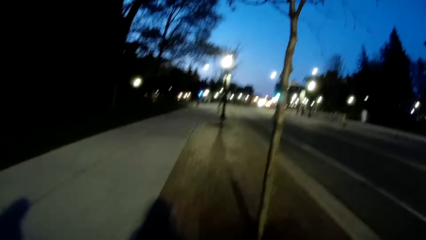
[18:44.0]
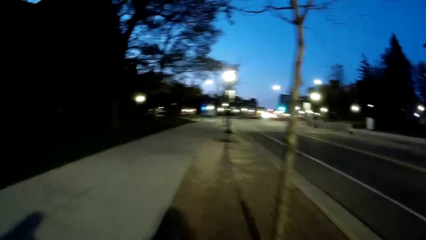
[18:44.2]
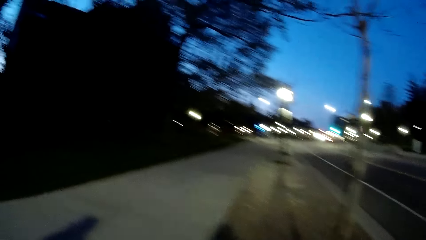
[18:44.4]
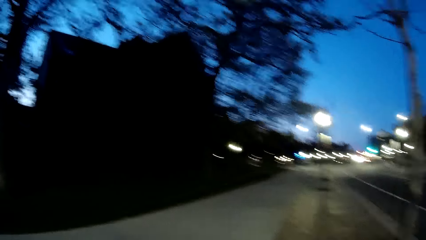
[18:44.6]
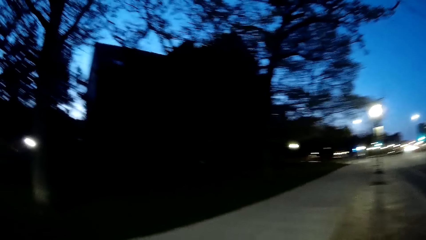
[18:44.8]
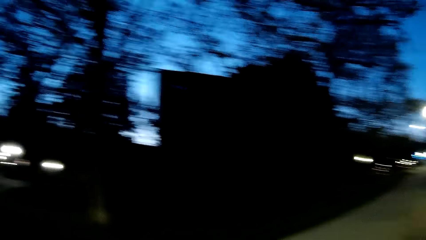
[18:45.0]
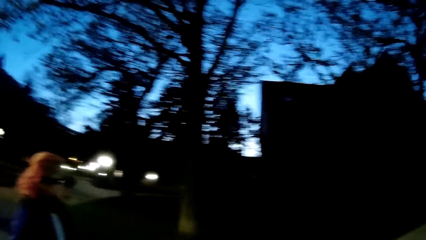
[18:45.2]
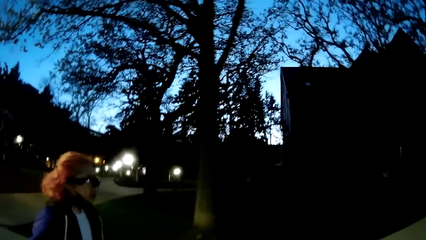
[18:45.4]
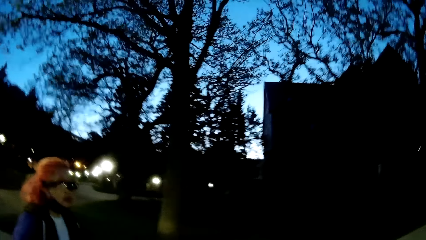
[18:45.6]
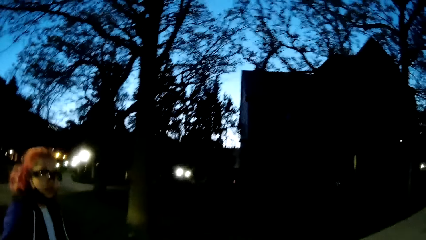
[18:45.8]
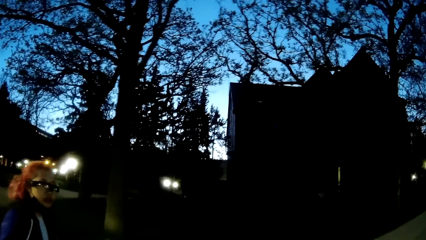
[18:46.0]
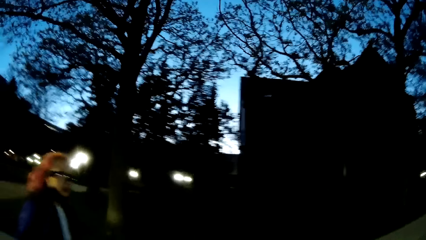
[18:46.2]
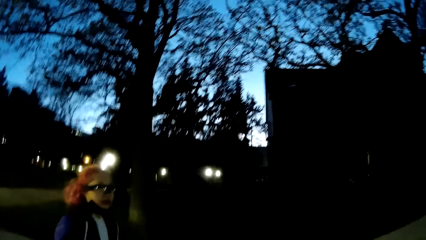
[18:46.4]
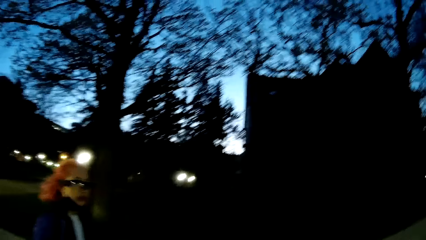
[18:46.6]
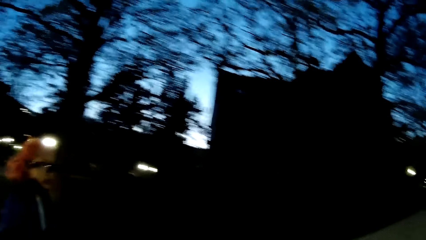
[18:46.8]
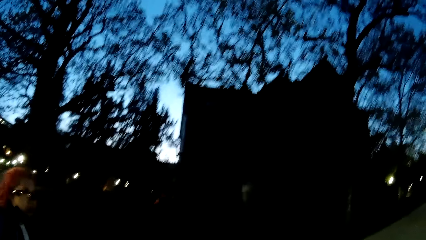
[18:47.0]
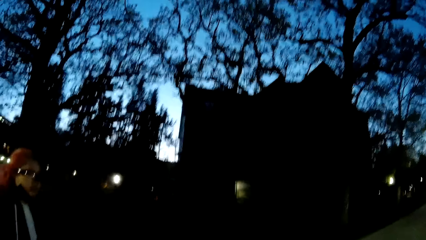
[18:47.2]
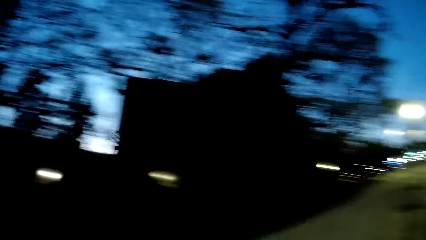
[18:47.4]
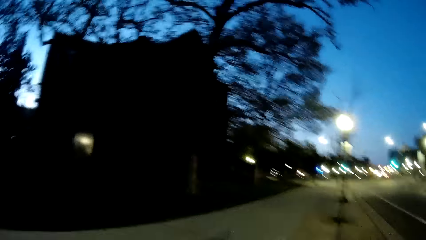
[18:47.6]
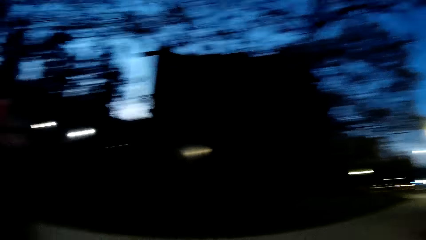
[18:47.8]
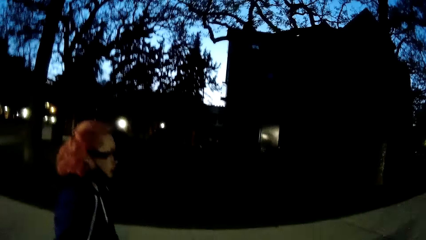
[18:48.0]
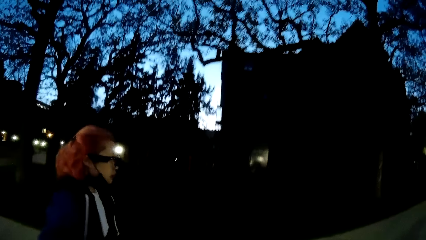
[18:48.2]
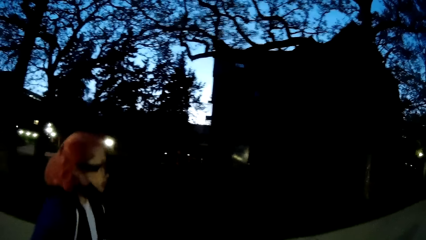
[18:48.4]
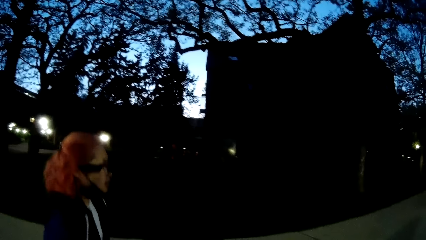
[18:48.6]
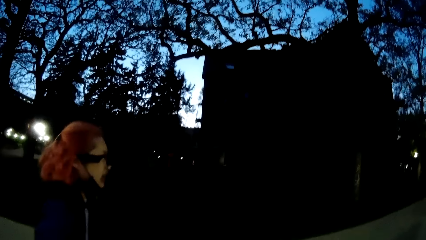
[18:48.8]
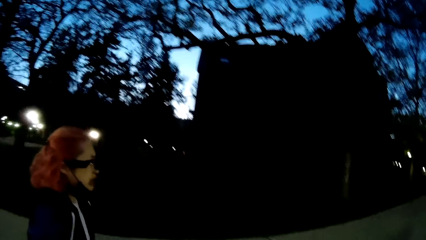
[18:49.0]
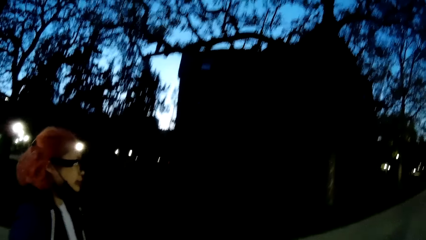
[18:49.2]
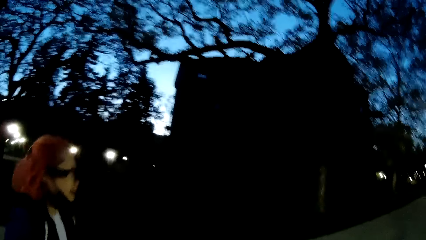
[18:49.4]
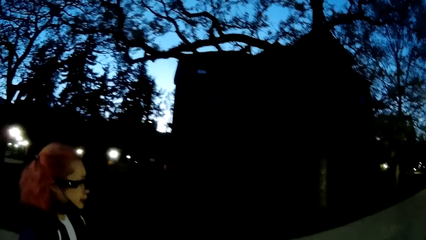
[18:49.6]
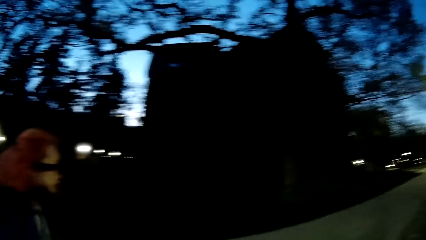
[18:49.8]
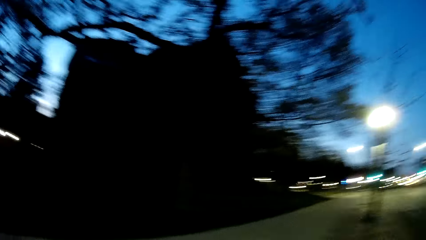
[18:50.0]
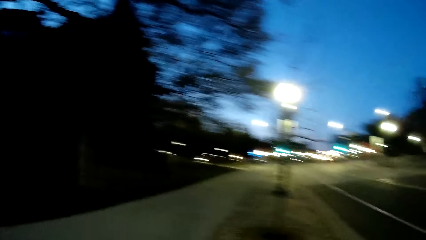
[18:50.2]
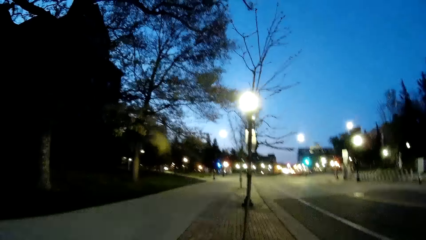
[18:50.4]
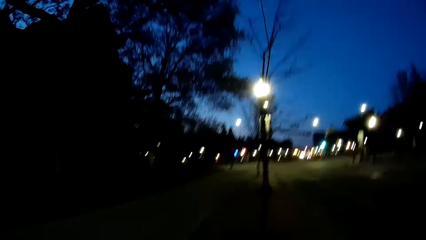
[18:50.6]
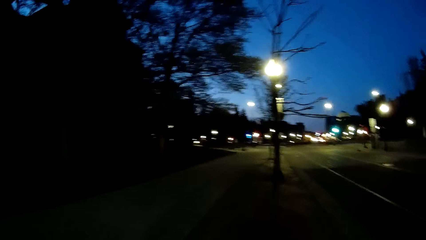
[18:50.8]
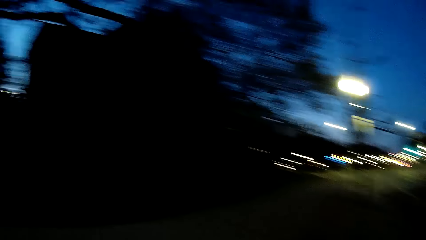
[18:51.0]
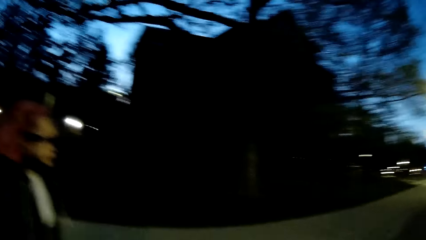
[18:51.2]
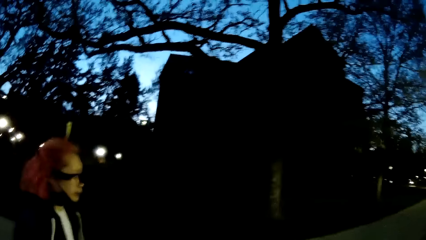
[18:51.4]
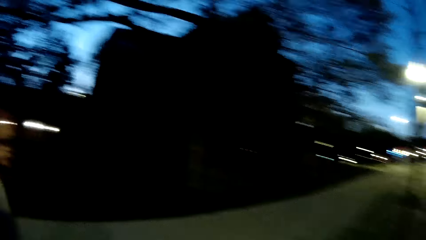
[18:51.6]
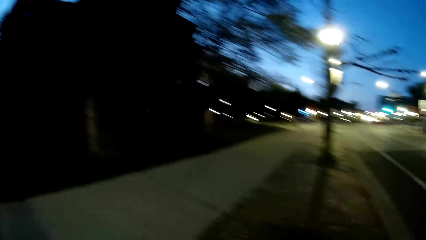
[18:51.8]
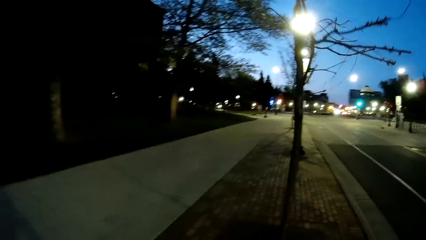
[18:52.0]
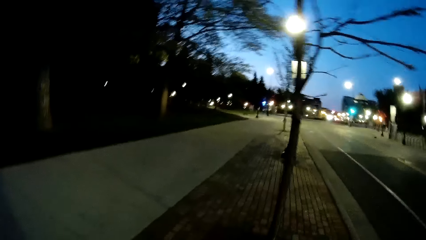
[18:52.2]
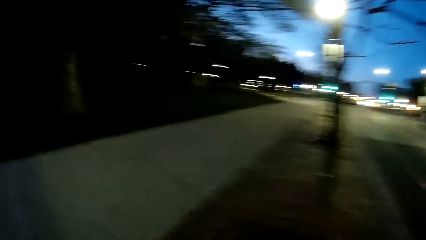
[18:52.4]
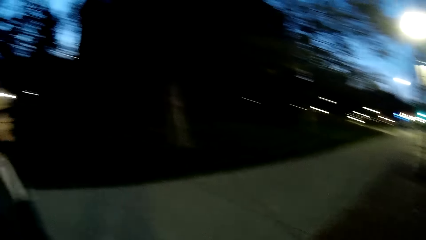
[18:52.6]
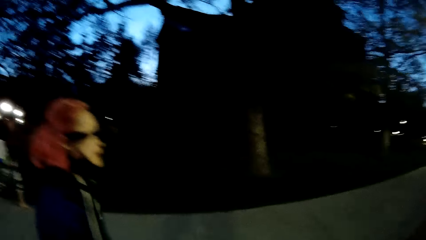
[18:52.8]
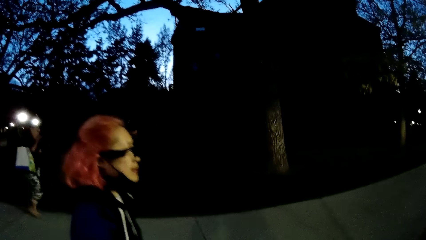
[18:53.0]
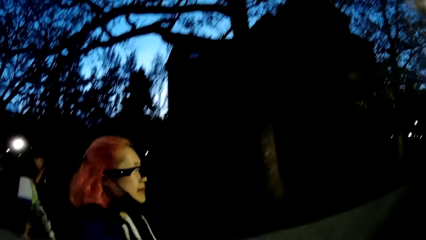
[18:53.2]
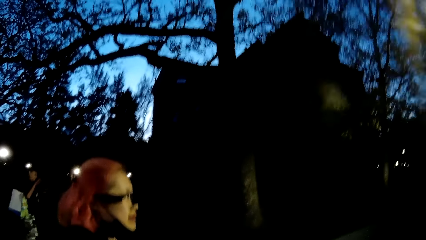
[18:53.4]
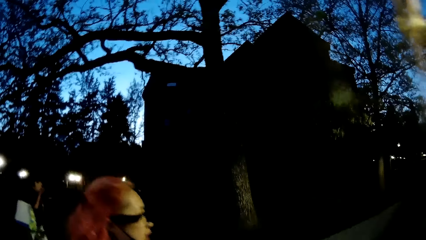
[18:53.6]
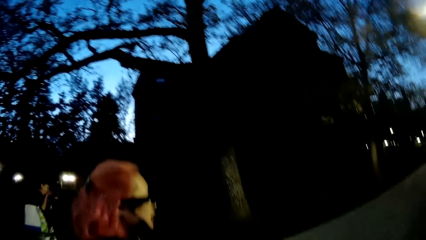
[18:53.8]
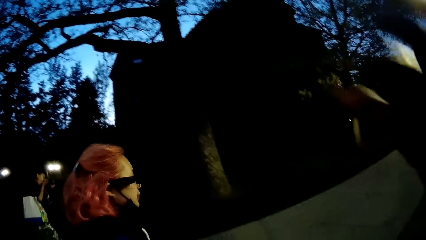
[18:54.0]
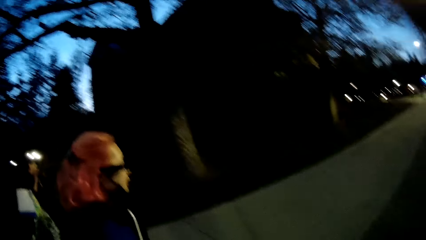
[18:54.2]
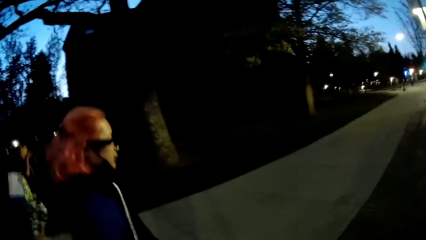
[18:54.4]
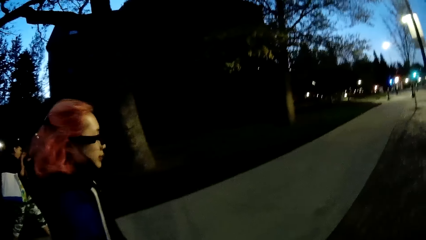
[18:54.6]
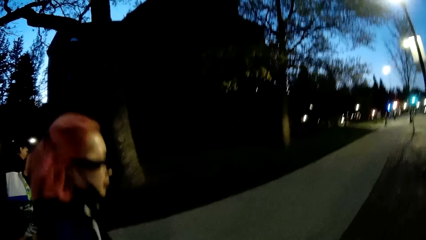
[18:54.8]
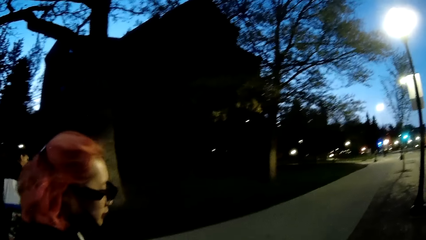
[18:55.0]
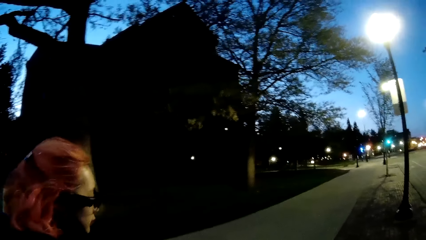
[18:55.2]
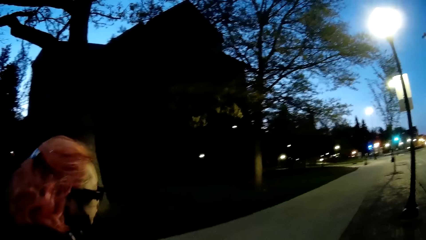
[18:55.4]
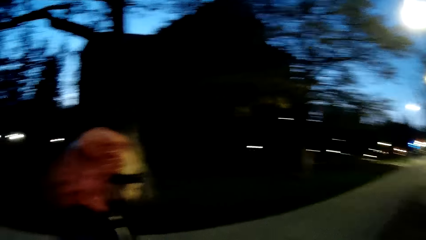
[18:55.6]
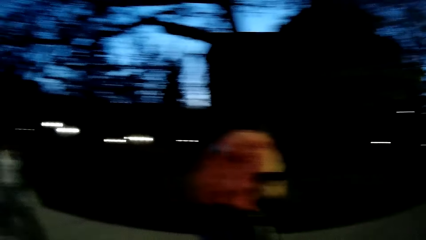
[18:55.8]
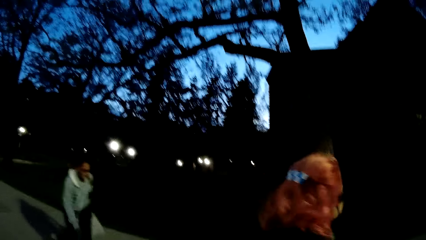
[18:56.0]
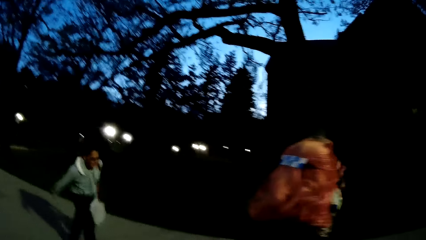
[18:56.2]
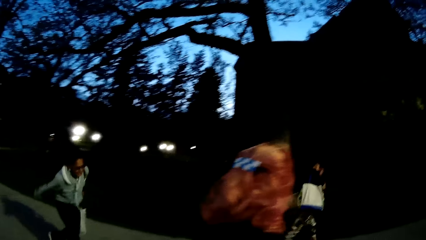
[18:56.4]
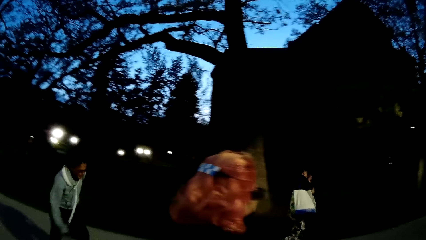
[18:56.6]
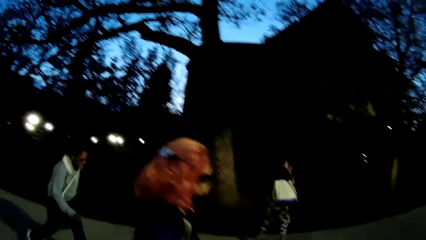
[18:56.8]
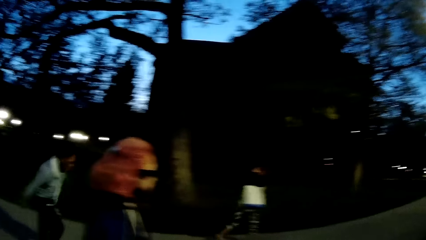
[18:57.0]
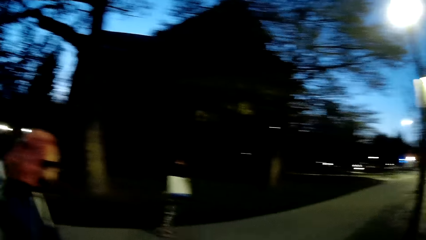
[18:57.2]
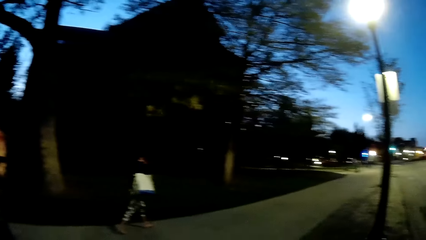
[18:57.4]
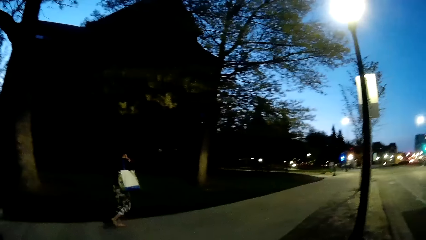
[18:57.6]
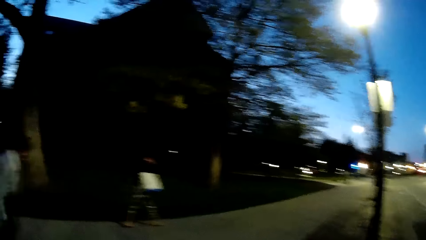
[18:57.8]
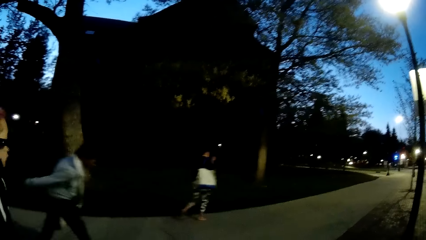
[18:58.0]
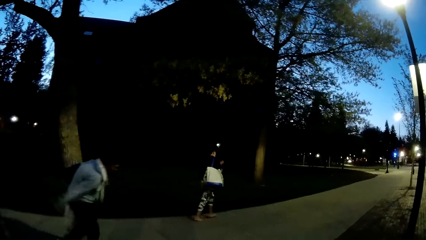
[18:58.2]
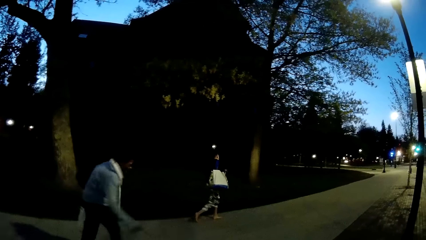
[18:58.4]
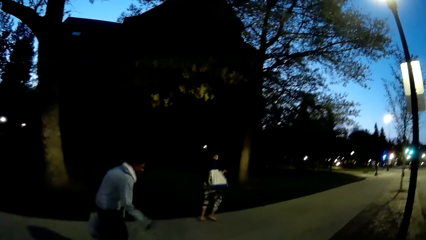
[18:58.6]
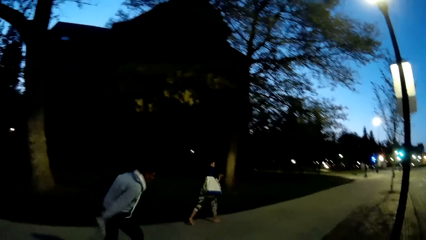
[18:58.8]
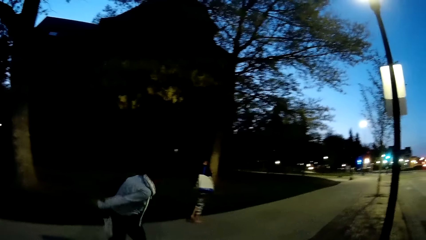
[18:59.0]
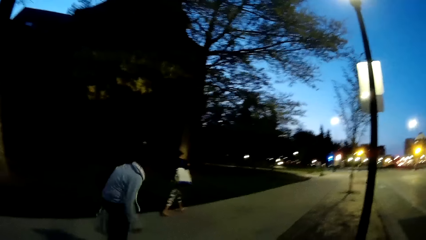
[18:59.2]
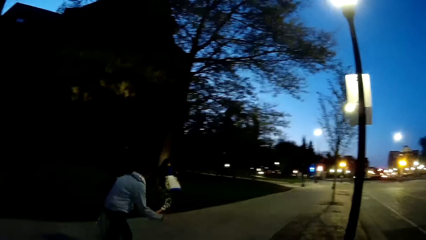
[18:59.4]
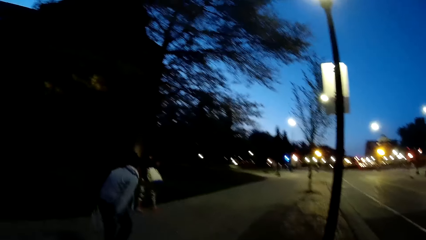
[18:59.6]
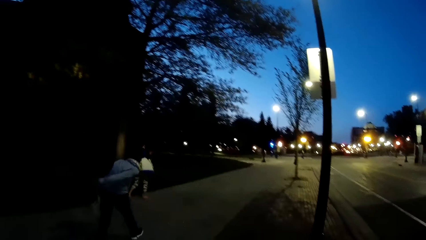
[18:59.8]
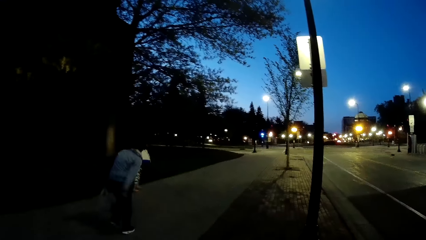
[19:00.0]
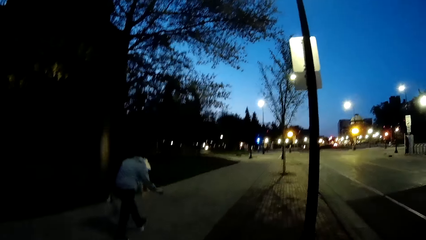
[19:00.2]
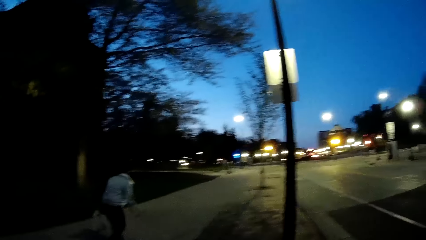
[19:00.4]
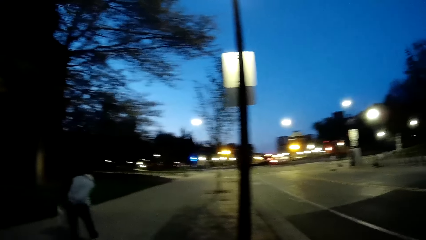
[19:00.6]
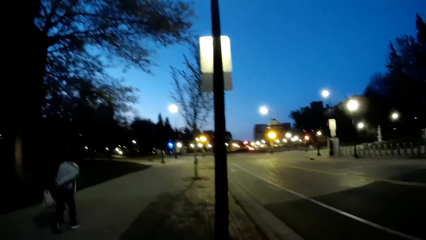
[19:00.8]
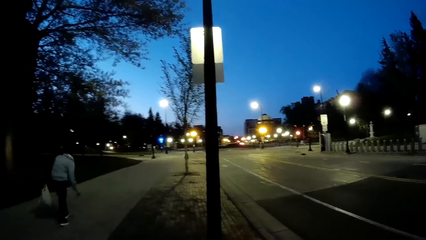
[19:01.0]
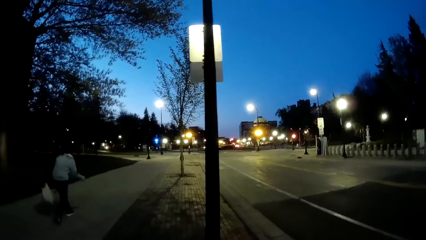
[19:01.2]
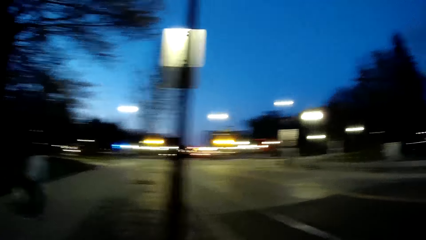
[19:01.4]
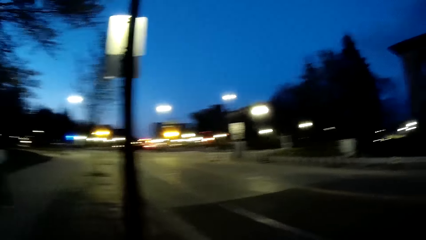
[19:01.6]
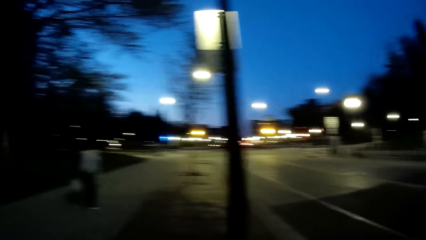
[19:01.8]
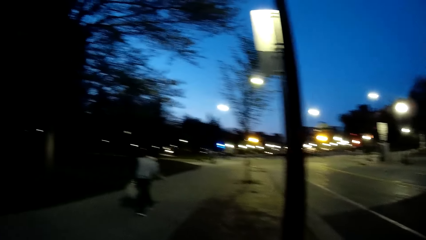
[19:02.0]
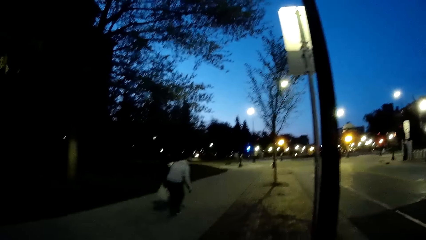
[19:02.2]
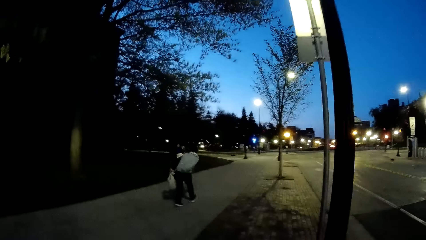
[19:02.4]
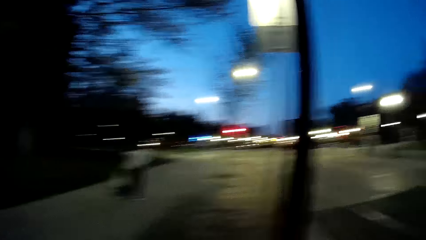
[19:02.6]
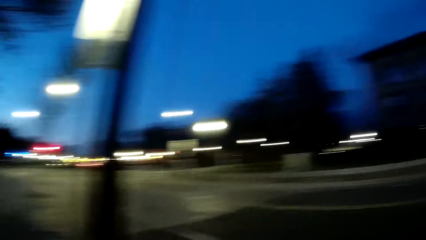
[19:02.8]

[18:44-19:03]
The camera wearer interacts with the woman. A second woman and a third woman walk past the first woman.
